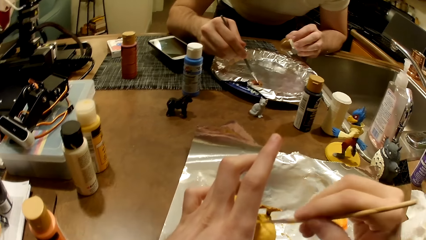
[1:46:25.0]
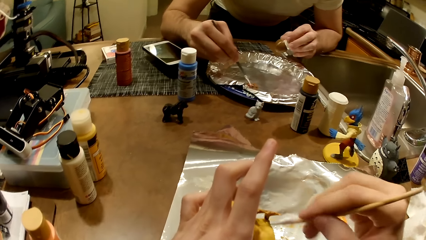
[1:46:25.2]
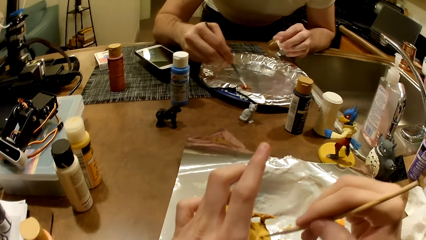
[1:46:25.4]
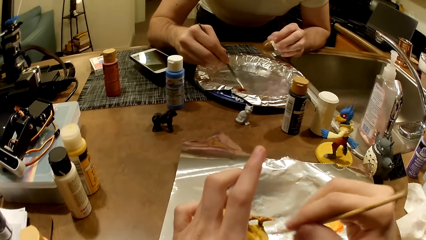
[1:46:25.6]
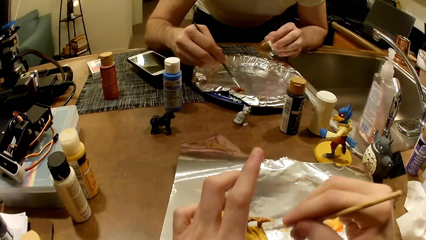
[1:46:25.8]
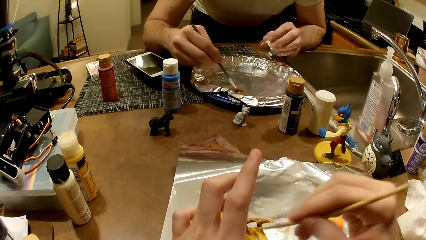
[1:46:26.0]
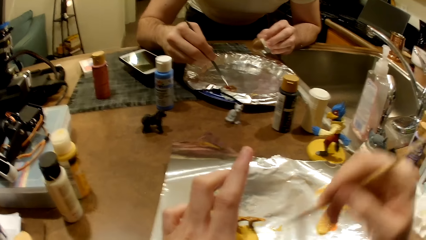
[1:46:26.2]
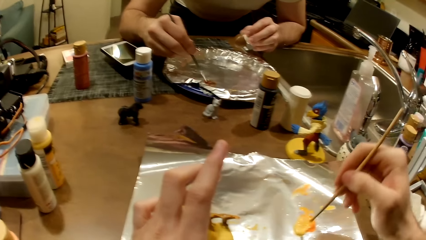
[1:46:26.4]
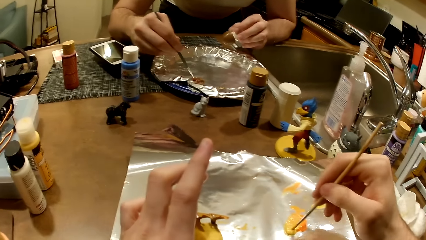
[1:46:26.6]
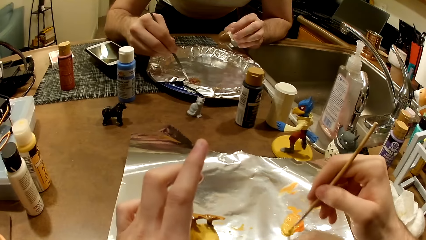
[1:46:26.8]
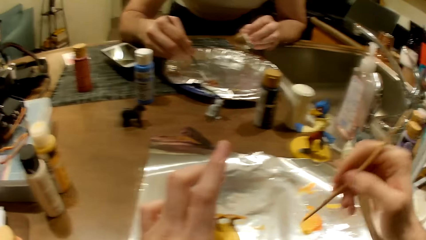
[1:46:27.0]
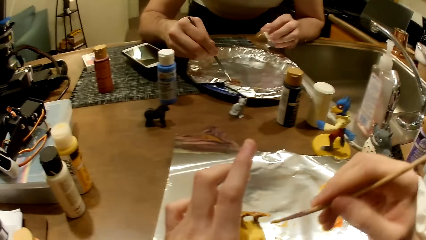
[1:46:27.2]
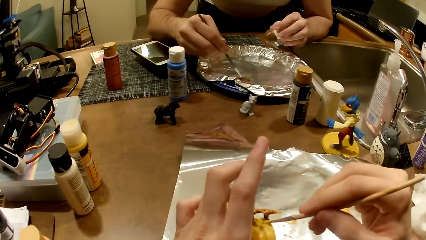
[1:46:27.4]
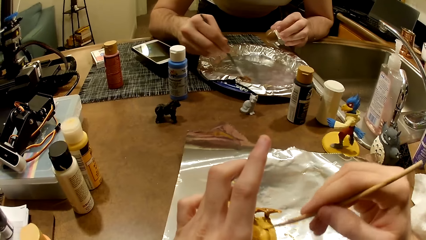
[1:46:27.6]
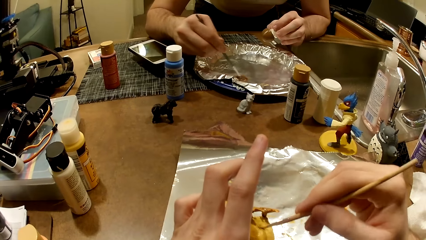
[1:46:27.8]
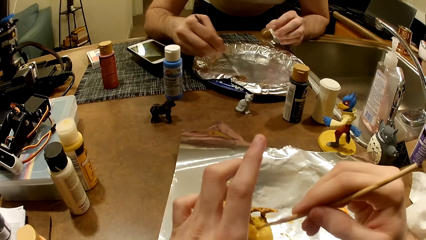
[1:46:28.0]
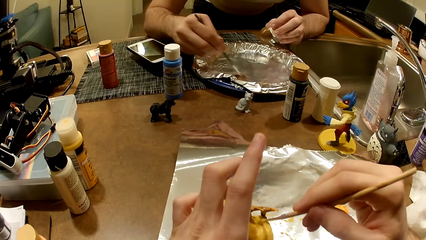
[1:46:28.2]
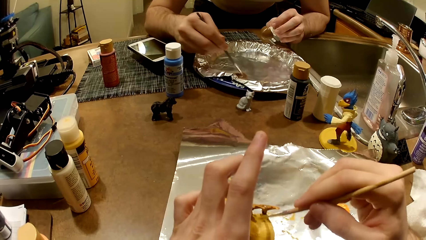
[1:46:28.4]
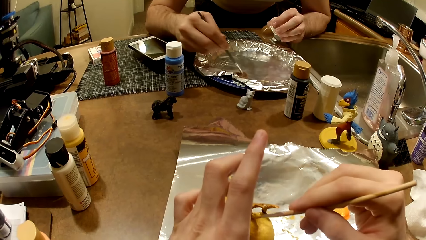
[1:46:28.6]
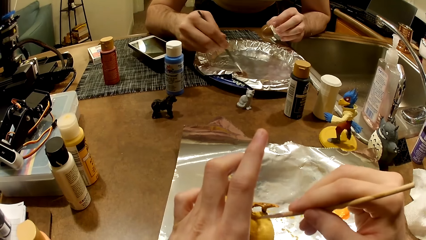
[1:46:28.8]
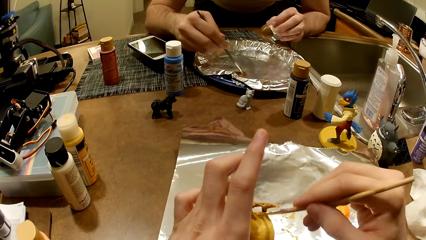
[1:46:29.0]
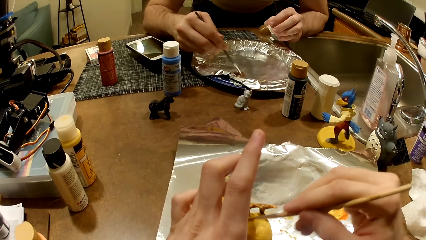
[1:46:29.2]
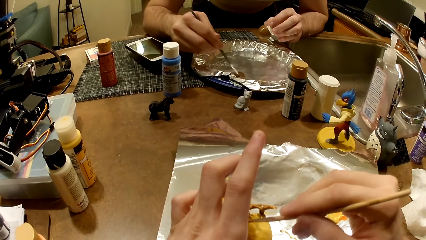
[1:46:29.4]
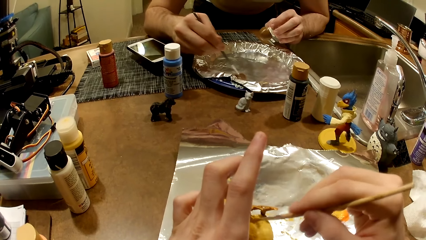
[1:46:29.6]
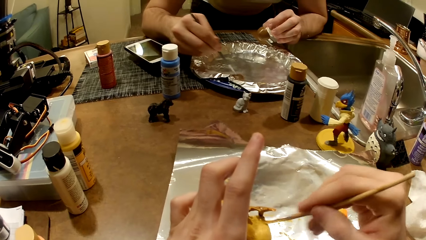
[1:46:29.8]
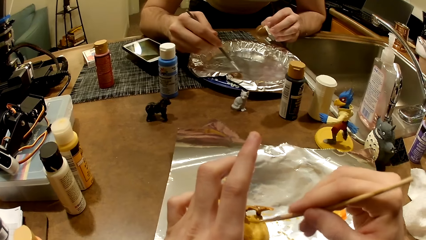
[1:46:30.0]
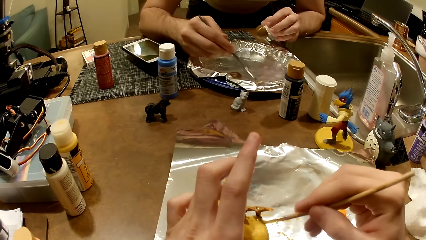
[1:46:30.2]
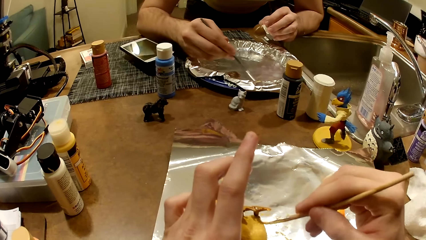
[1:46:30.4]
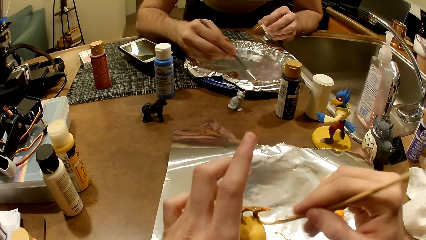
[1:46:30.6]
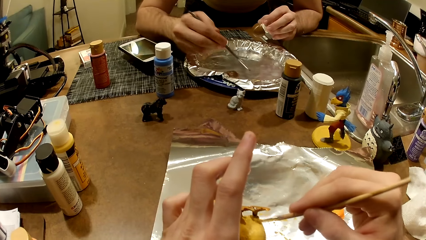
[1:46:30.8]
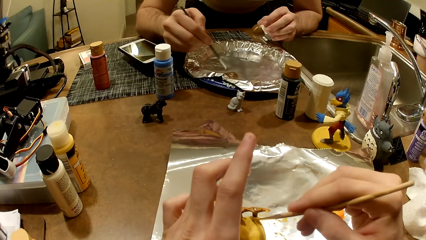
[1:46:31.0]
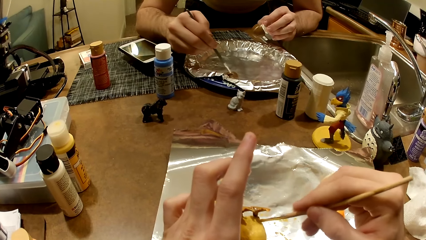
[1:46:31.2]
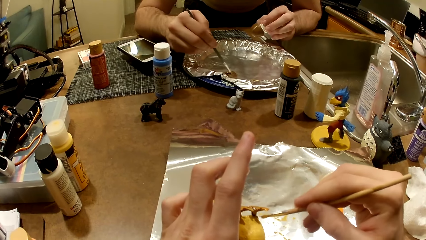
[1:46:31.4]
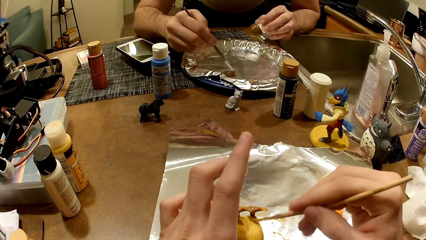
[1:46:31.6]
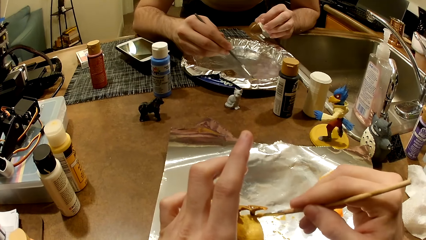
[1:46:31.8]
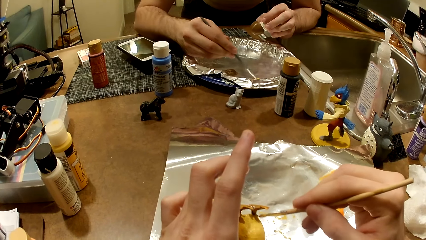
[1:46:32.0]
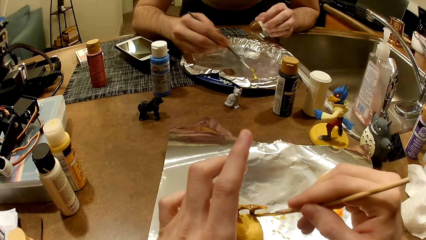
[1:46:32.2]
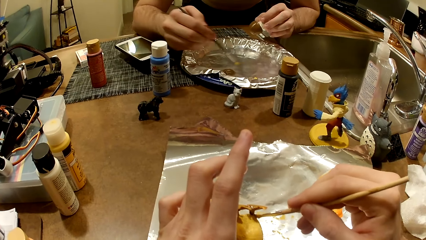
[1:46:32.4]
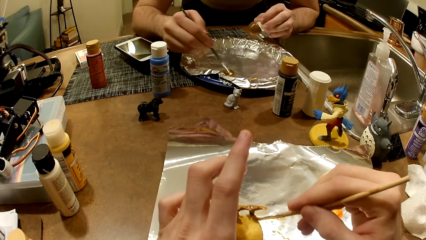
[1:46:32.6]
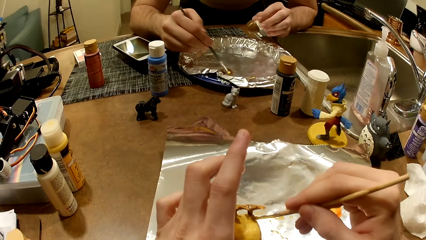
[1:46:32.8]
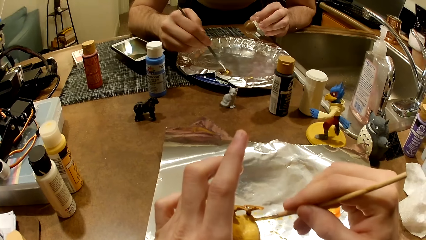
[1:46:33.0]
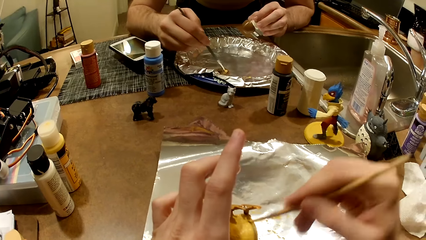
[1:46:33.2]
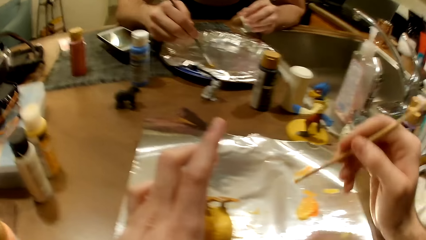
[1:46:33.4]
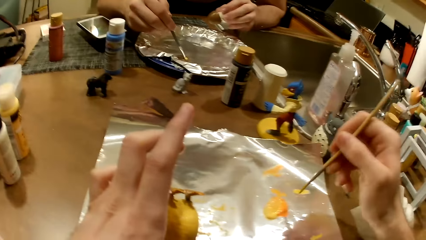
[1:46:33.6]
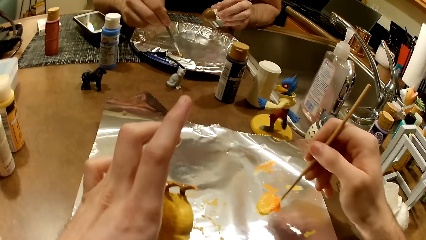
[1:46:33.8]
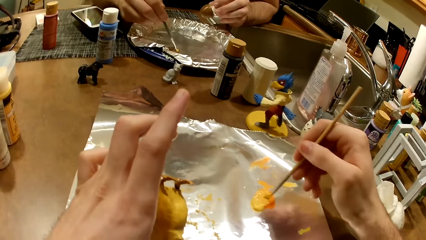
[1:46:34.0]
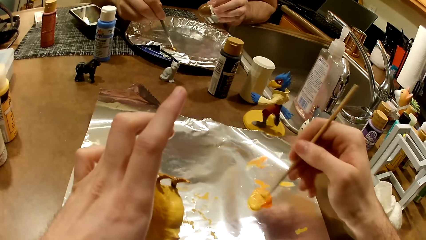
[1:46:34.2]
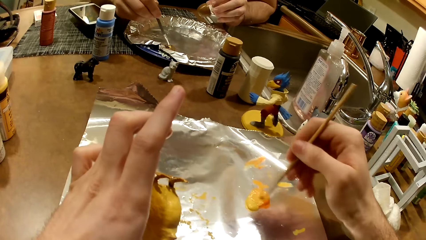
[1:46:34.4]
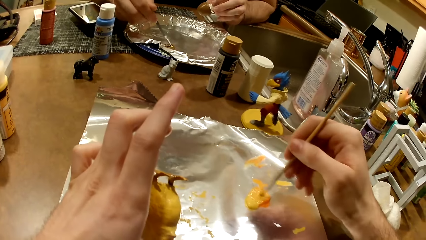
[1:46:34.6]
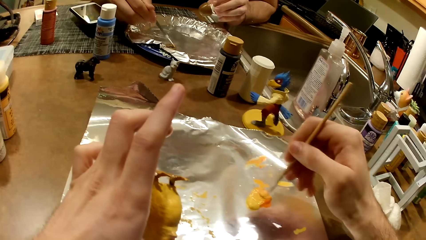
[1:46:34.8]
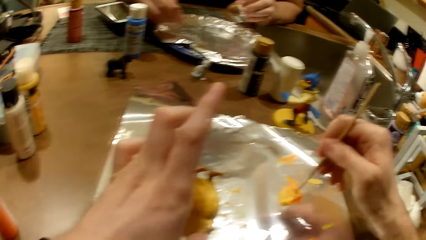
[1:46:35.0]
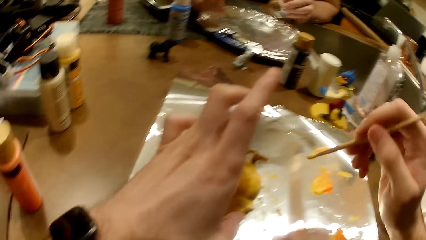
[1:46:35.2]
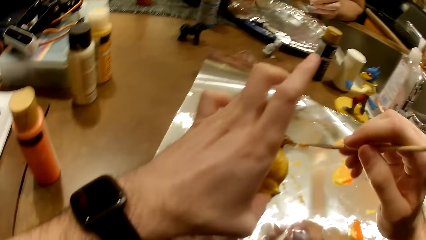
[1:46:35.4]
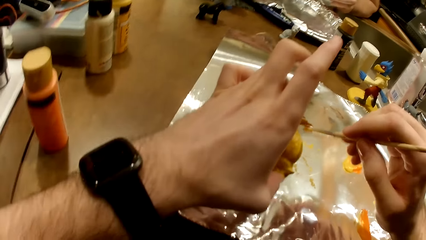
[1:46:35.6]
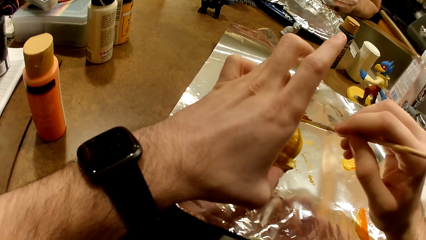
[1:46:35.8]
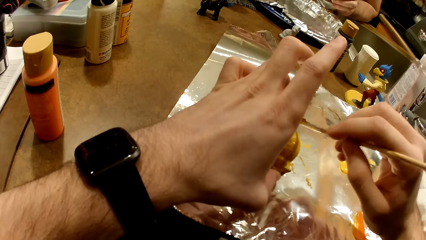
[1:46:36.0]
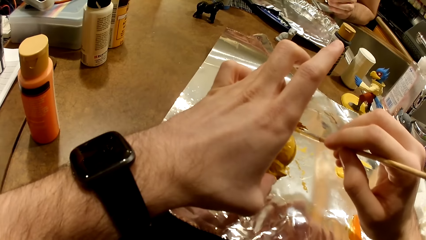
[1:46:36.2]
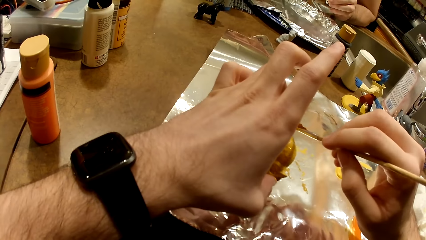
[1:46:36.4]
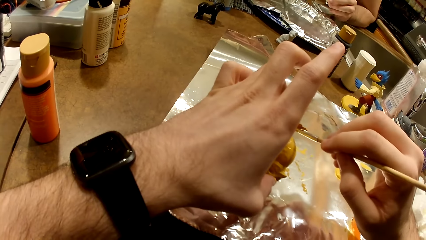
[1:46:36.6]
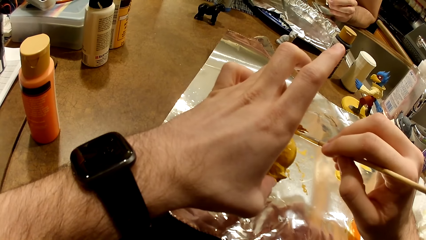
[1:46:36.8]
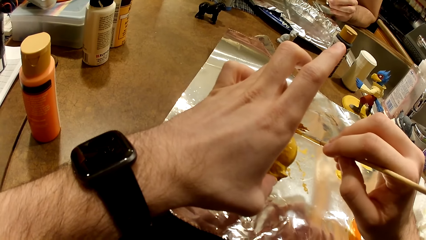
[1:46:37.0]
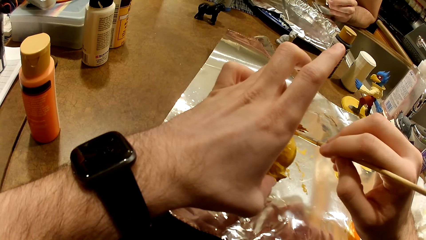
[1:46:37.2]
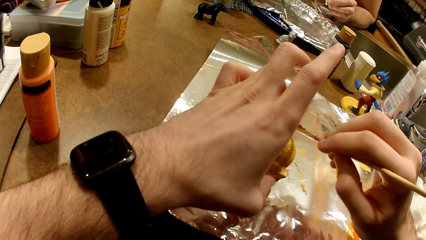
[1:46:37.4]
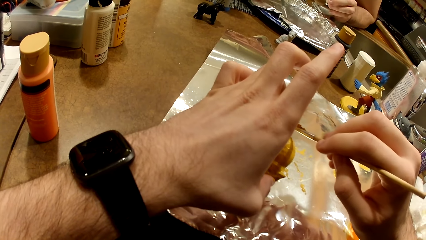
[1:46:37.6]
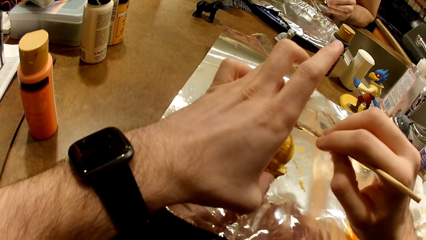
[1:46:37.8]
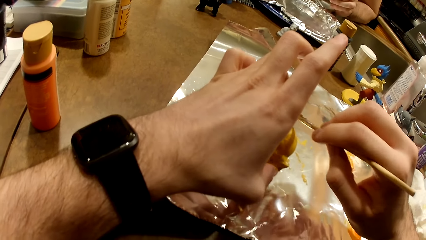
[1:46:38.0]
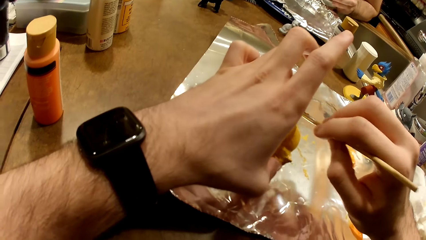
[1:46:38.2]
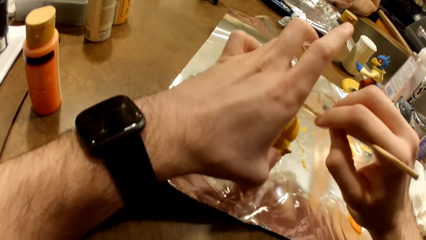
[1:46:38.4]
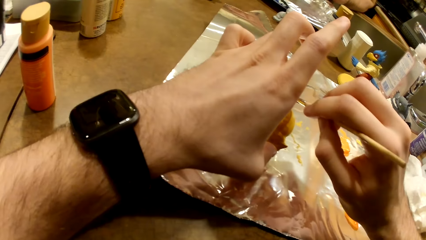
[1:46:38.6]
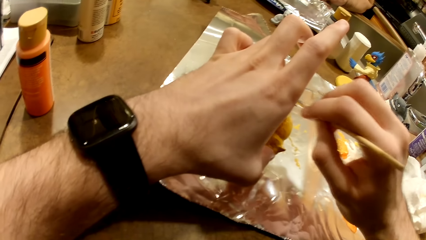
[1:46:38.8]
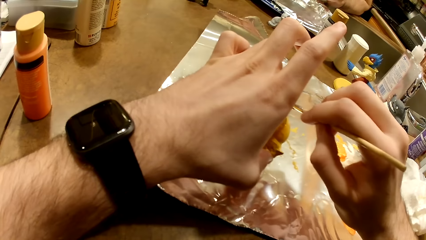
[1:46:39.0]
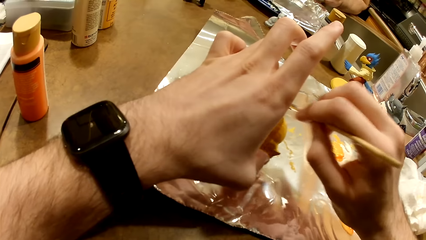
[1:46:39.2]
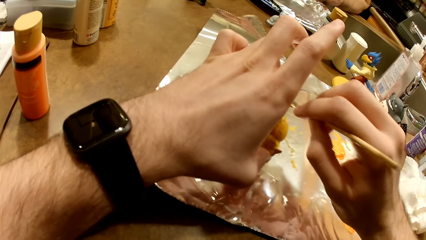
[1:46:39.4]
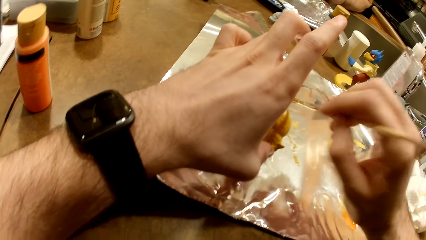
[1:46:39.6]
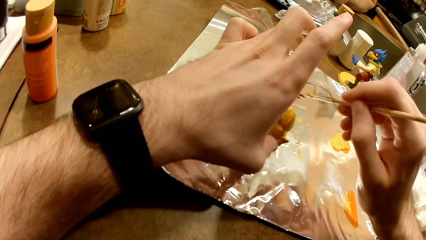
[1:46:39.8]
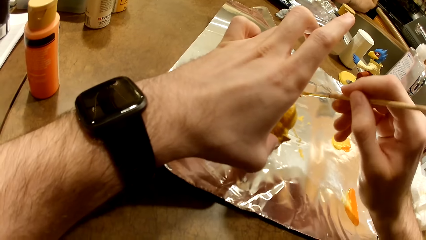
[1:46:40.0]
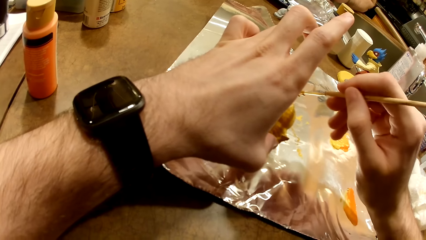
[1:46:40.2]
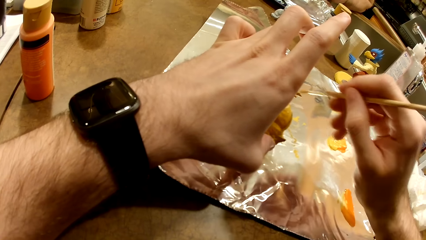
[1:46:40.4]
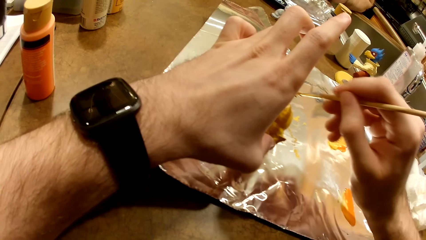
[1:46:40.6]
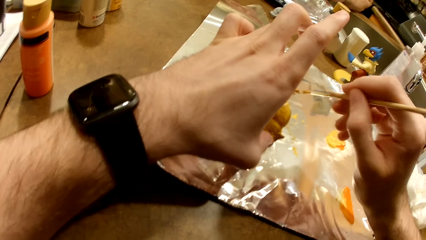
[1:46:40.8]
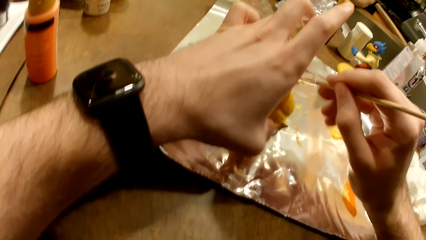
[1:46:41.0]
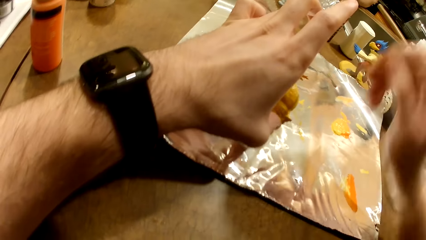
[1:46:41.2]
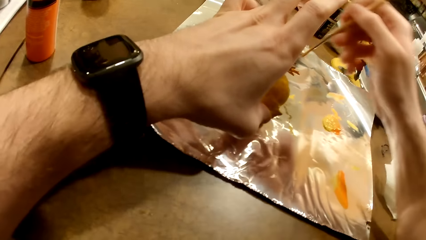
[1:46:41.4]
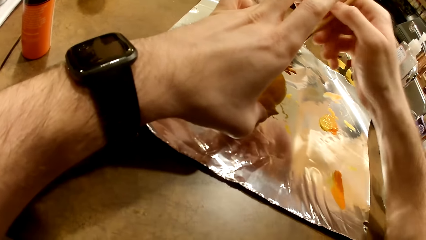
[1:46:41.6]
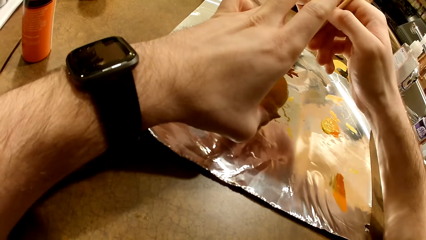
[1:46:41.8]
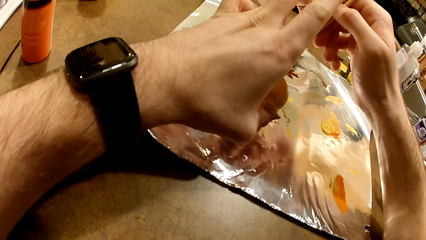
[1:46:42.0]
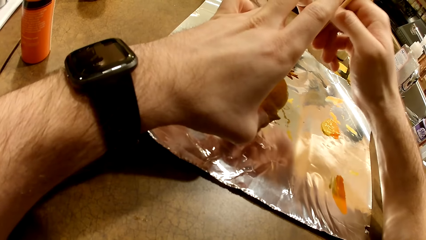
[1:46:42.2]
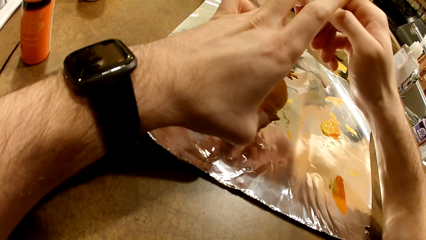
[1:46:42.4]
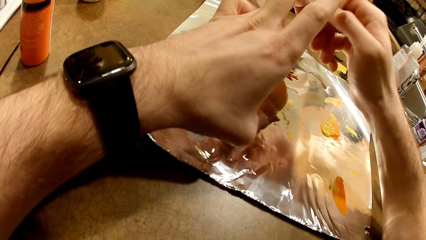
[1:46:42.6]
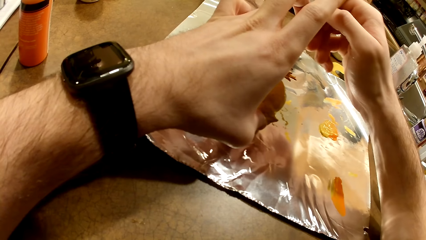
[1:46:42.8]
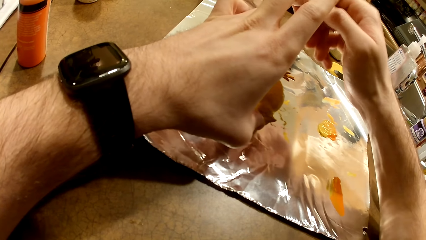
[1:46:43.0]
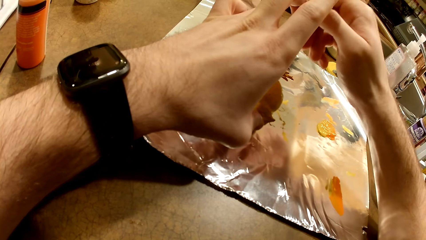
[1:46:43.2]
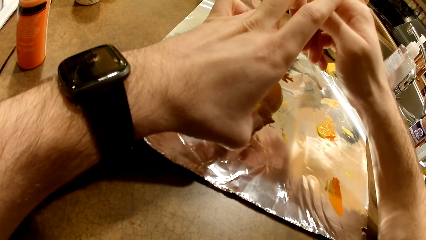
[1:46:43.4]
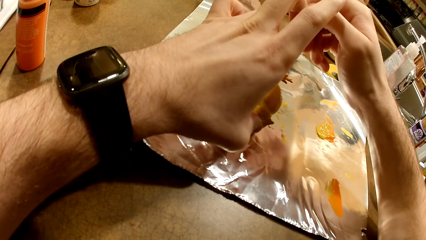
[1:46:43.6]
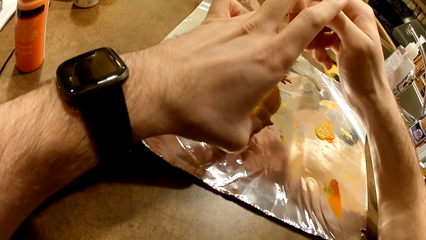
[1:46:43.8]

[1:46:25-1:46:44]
The camera wearer takes paint from the foil paper with the paintbrush in his right hand. He mixes the paint. He paints the action figure in his left hand with the paintbrush. He mixes the paint. He takes paint from the foil paper with the paintbrush in his right hand. He paints the action figure in his left hand with the paintbrush.
